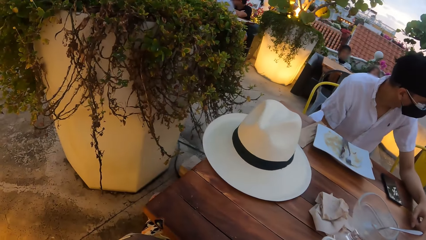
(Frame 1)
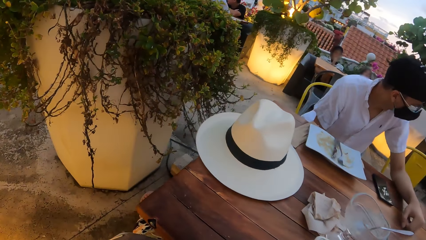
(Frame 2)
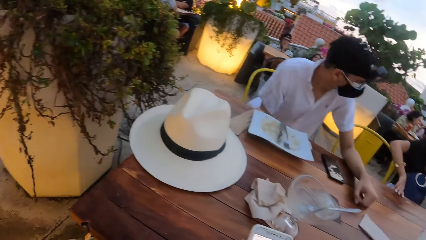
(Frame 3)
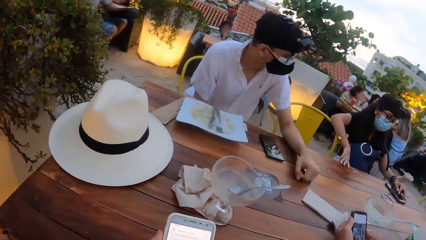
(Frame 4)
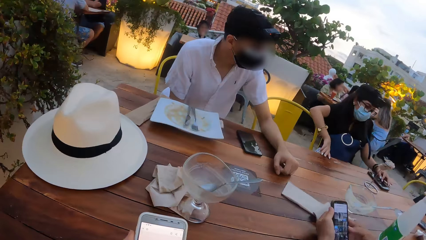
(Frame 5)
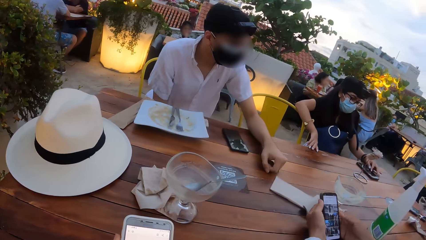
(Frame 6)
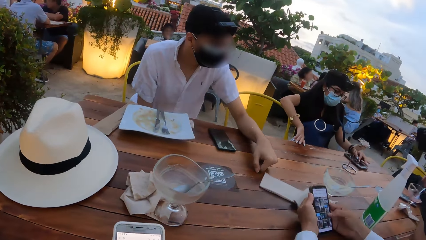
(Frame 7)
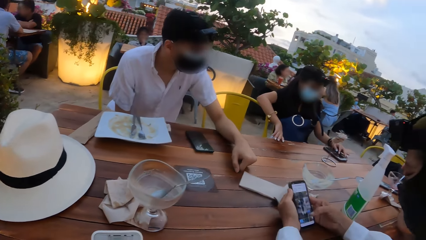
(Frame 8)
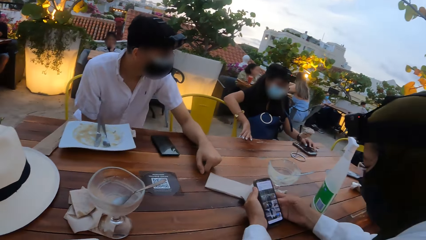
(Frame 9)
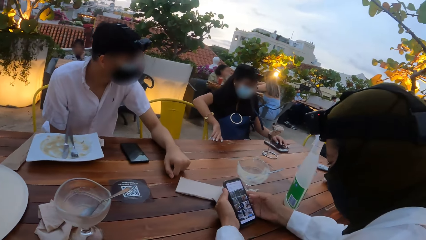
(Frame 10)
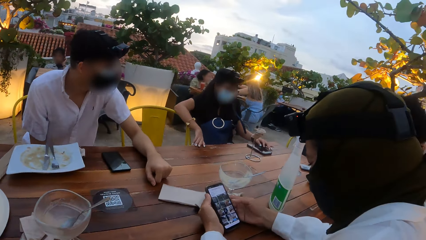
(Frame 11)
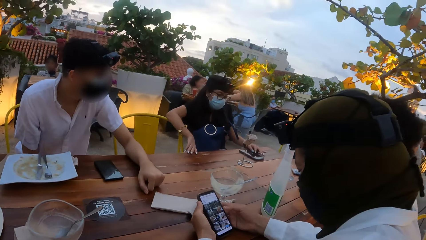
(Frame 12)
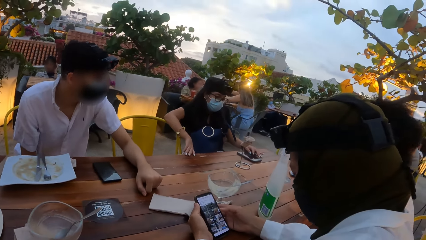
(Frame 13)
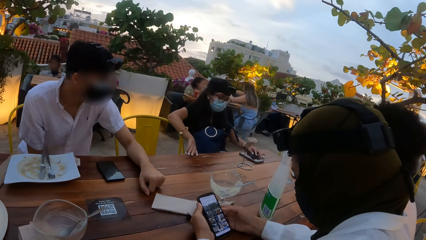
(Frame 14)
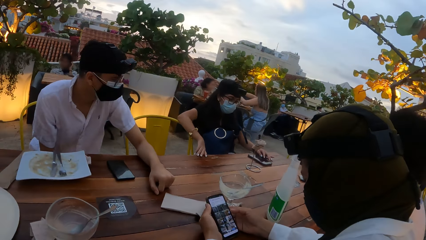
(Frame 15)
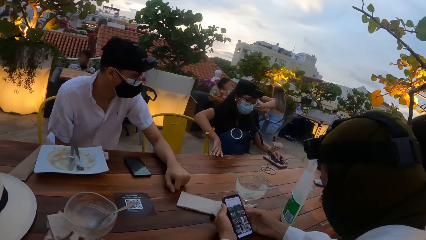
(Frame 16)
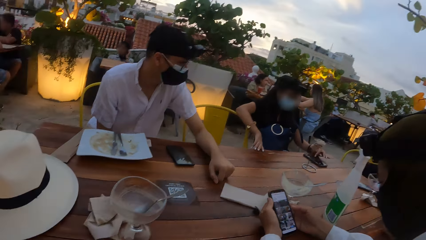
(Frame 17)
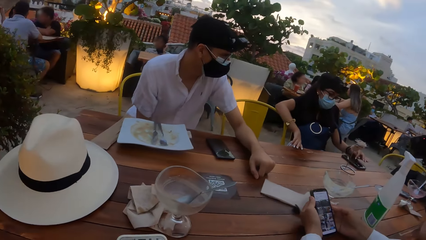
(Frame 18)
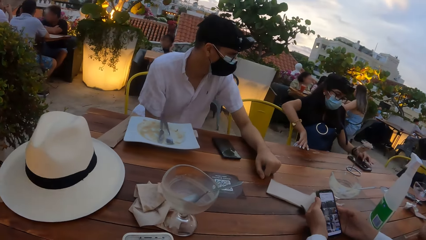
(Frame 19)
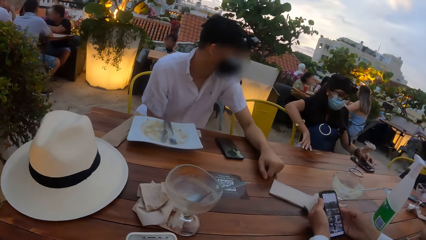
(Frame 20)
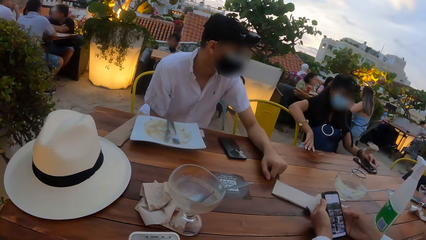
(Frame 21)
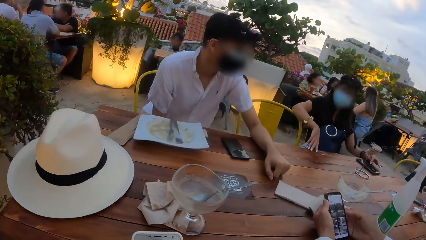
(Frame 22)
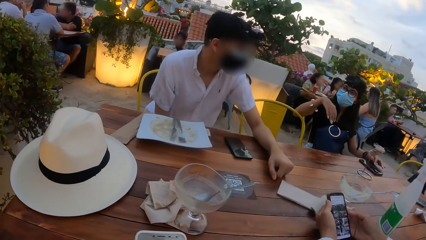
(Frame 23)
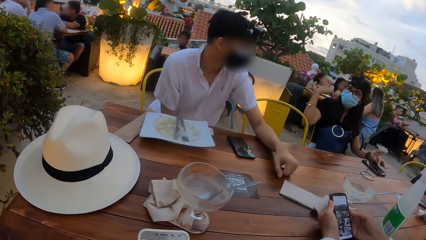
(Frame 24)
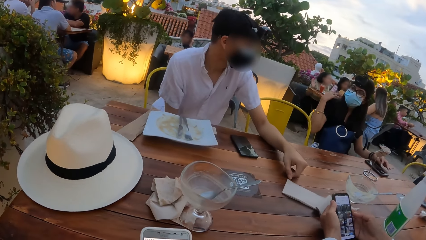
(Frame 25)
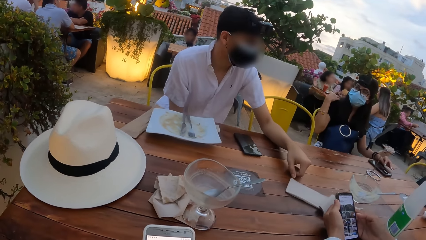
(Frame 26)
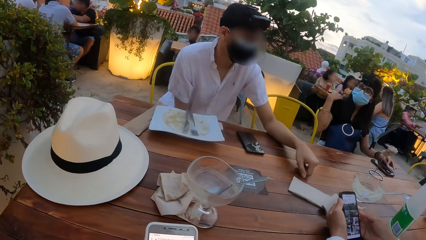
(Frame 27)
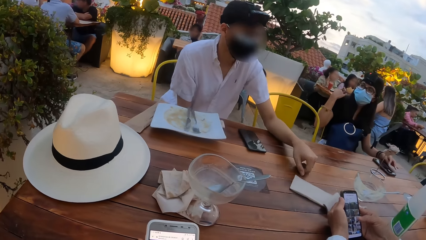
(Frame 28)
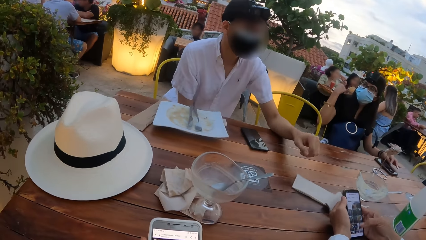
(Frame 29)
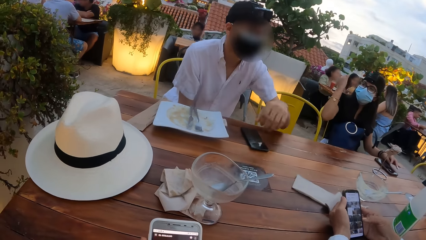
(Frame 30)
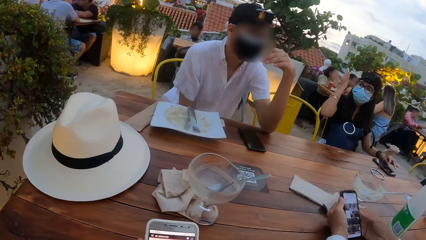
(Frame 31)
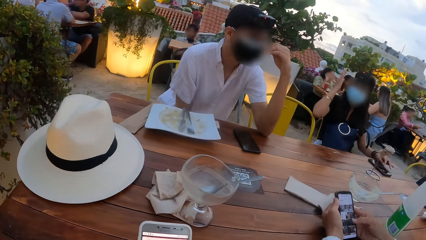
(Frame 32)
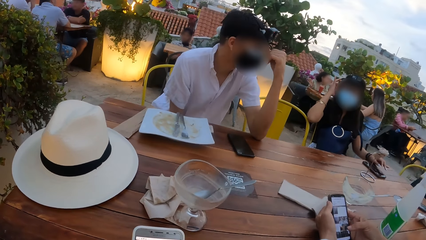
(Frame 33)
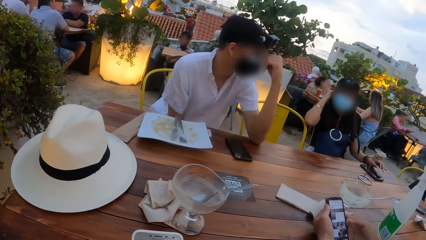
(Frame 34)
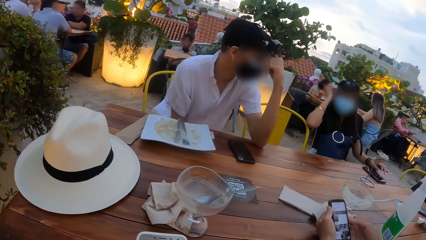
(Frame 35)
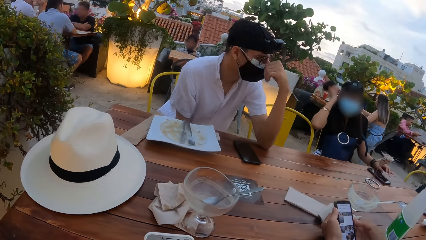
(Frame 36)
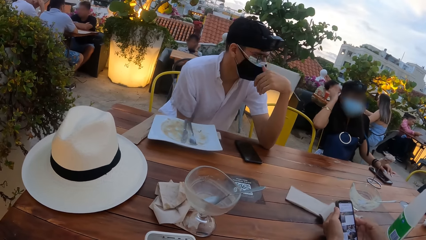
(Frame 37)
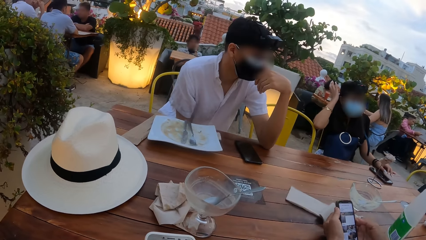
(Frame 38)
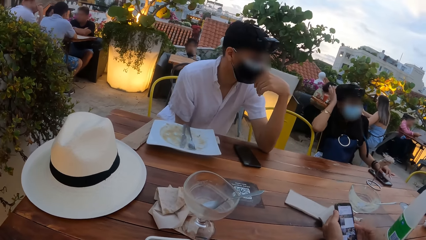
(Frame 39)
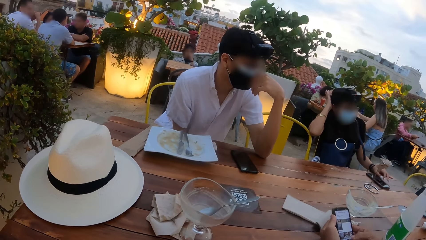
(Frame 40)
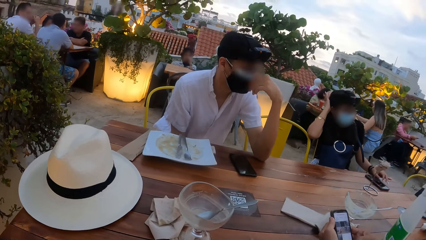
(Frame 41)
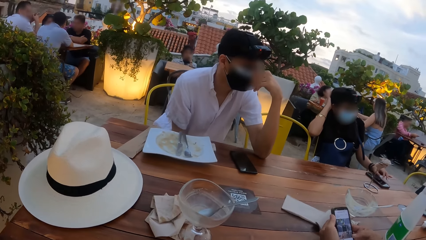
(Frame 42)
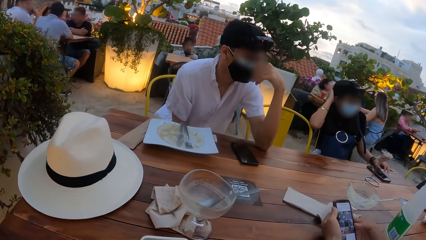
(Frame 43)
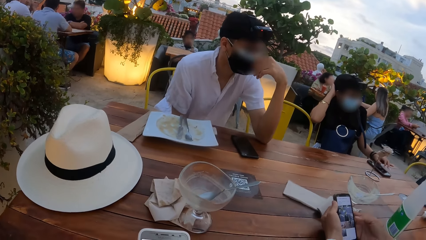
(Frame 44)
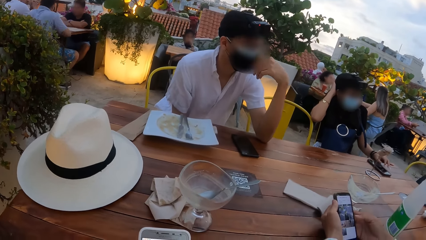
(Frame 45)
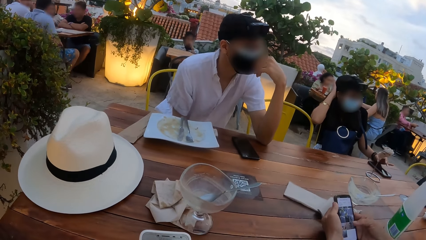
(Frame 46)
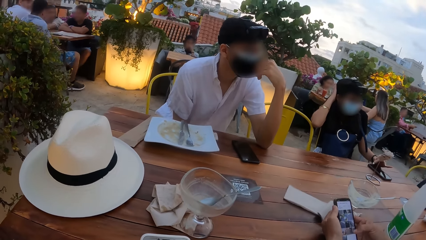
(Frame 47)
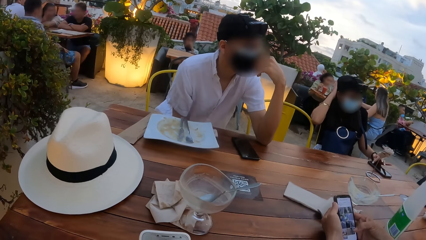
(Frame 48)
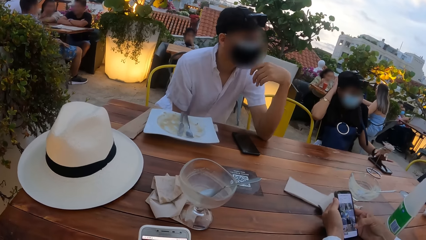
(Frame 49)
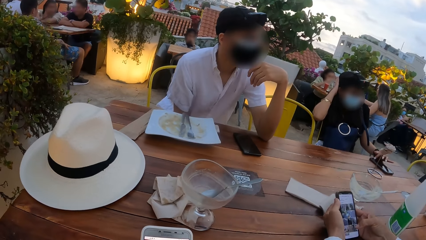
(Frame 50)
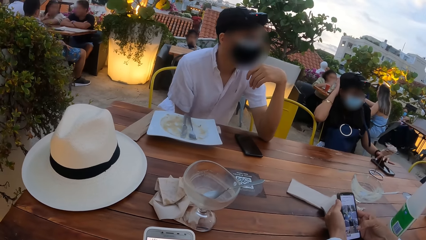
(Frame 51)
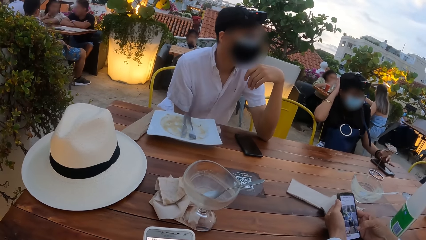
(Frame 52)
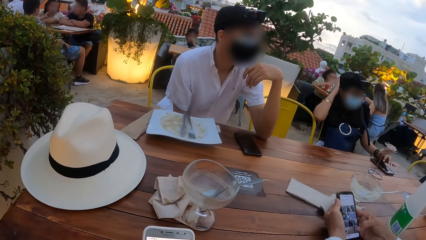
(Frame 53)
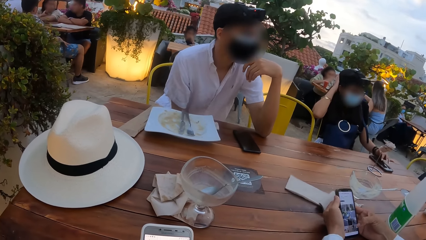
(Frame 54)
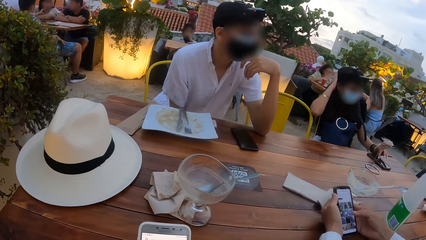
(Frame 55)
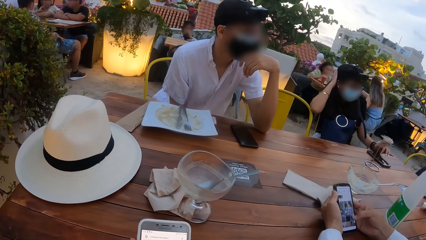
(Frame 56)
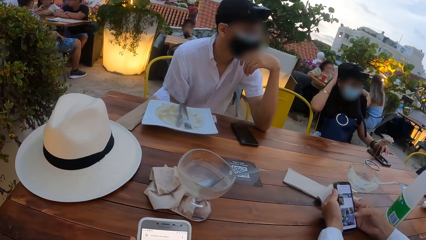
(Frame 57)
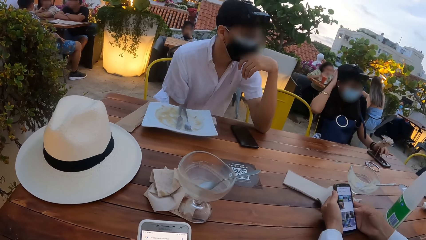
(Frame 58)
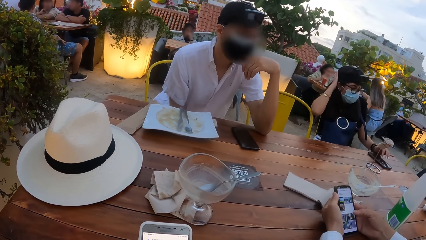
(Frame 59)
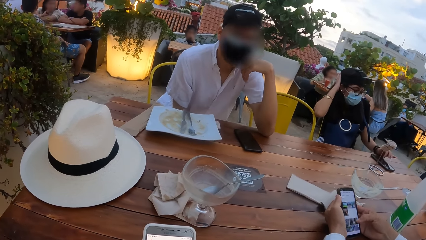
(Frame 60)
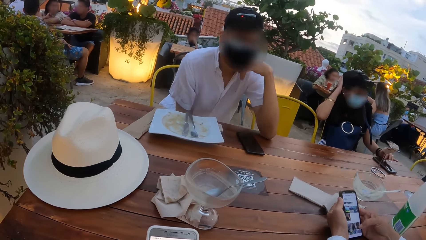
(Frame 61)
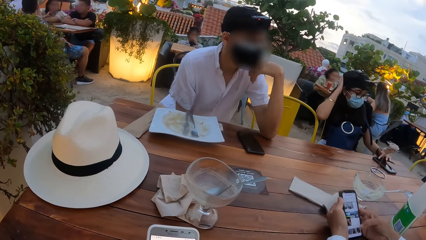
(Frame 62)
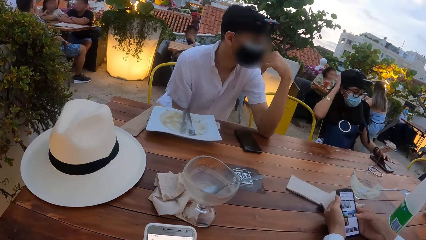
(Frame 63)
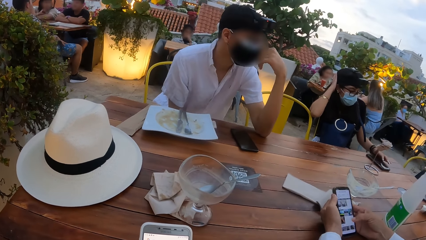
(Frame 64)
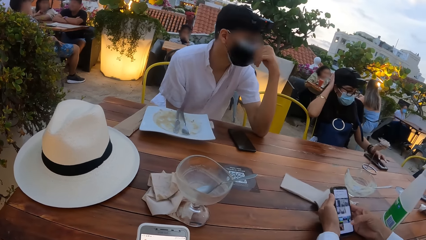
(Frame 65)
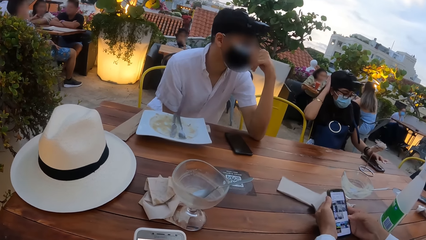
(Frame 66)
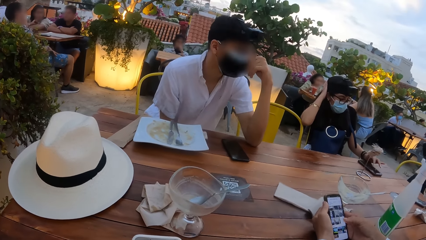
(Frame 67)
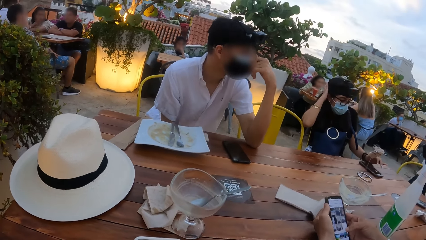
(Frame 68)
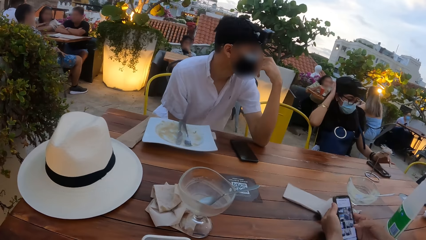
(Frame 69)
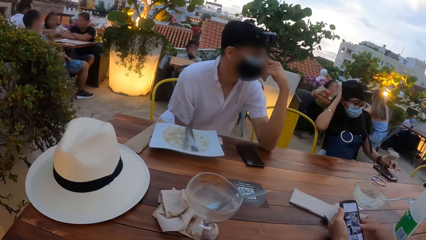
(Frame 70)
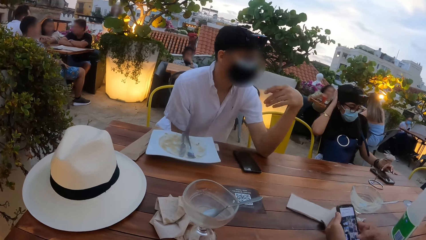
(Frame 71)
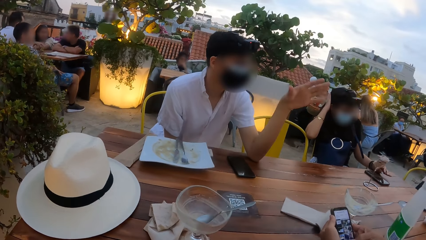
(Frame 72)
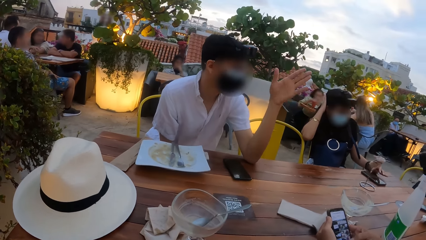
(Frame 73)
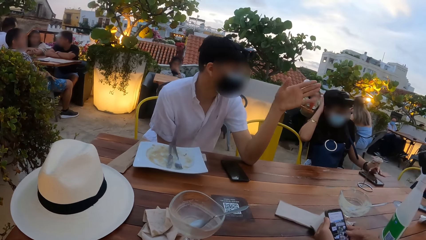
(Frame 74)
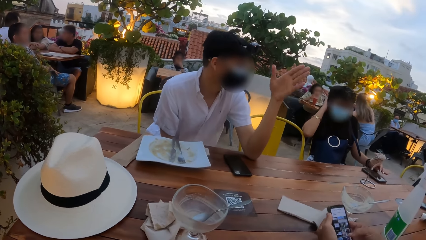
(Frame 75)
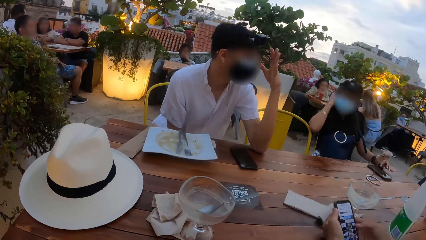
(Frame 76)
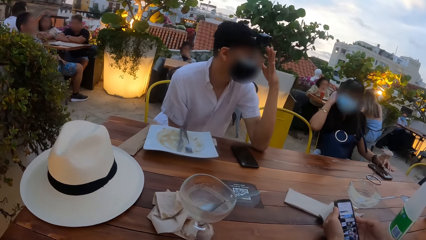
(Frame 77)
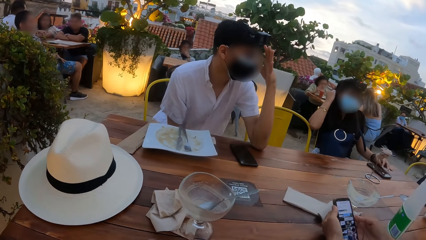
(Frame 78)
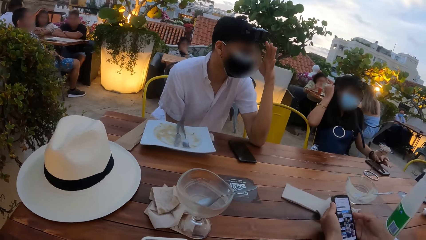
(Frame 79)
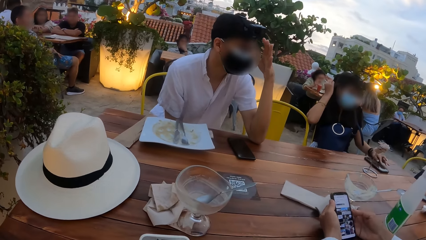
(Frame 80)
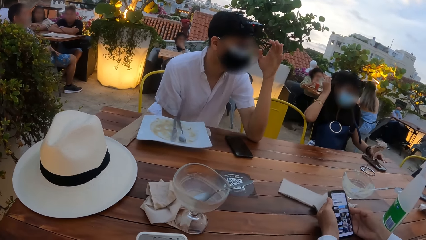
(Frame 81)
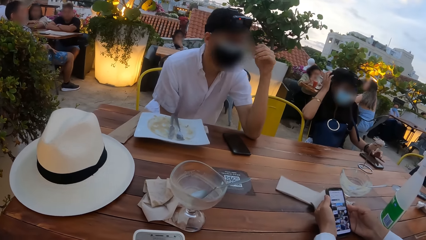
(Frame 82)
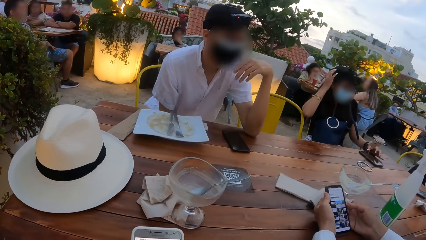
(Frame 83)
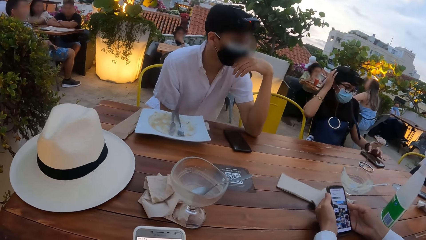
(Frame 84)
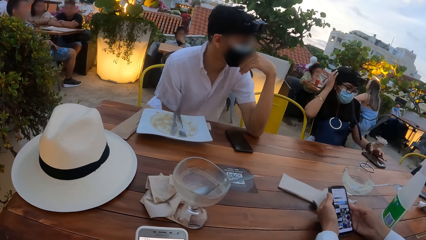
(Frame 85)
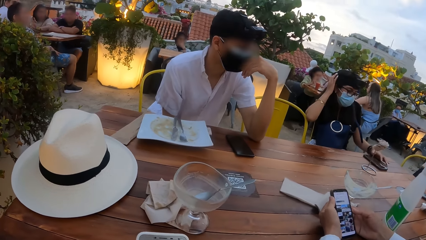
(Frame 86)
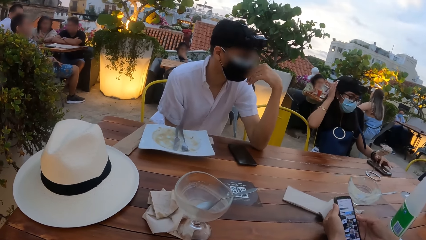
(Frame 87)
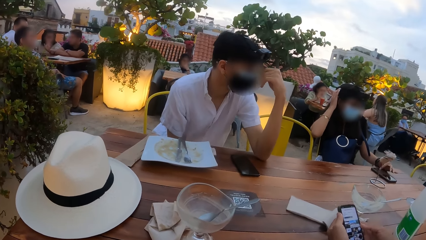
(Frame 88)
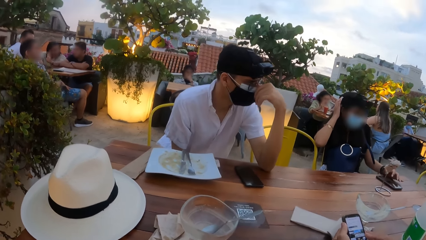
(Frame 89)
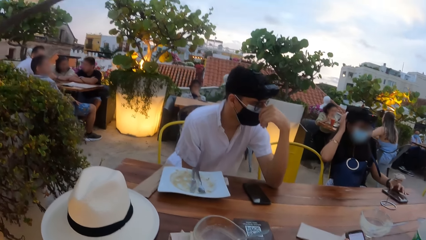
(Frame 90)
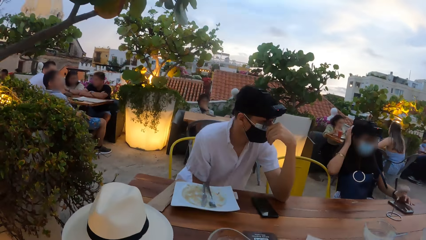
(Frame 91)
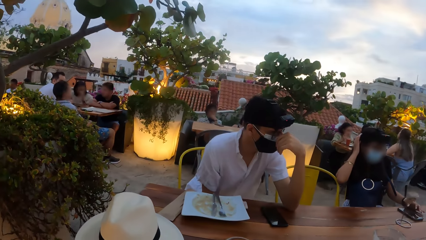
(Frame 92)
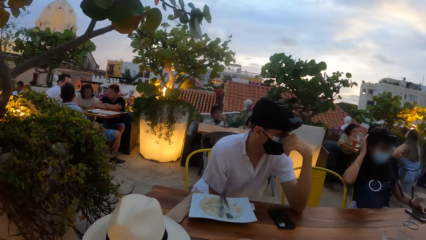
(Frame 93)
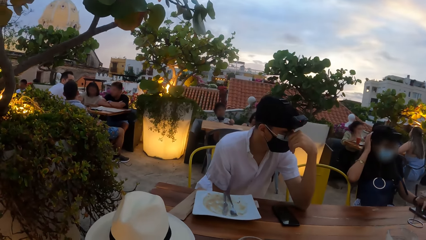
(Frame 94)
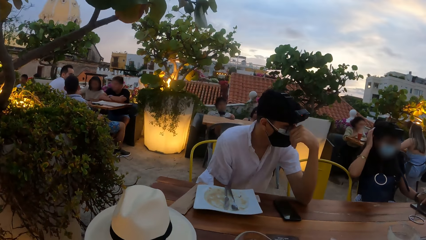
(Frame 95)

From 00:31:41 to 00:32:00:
The camera wearer looks around. The woman presses the phone on the table with her left hand. A person uses the phone. Another person operates his phone. A man touches the nose mask on his face with his left hand. Another woman touches her hair with her right hand. The man touches his chin. The other woman operates her phone. The second person scrolls down his phone. The man adjusts his face mask. The man interacts with the other woman, another man, the first woman and the camera wearer. He gestures with his hand, touches his hair with his left hand and places his left hand on the nose mask on his face.
